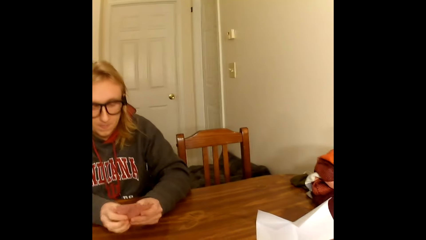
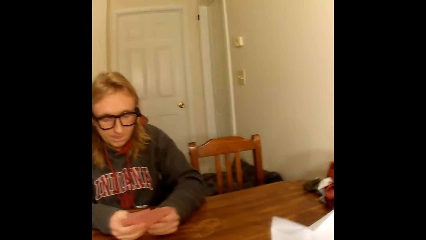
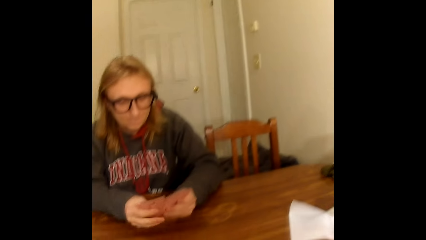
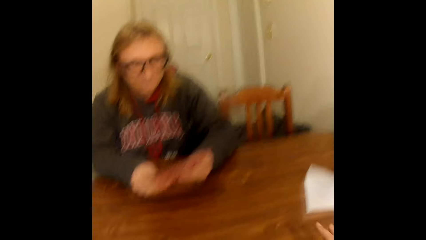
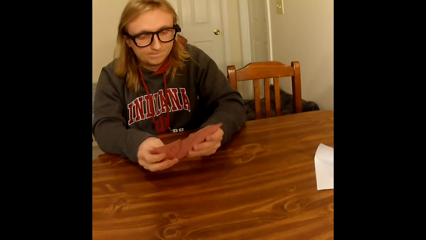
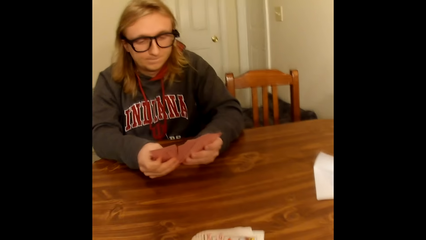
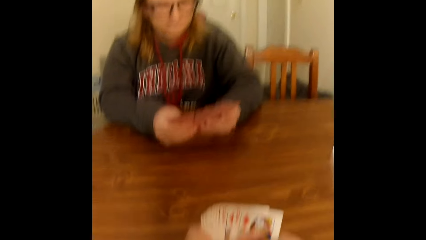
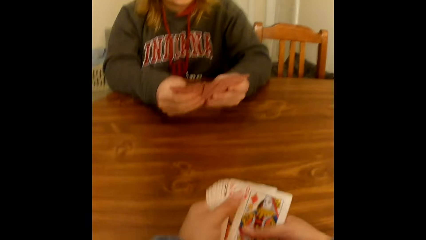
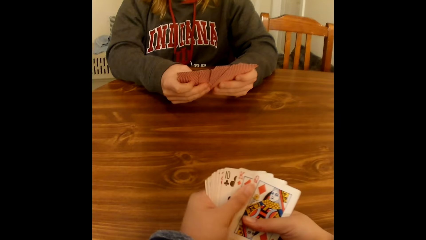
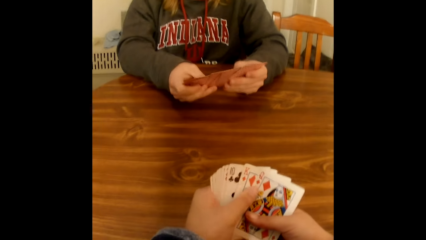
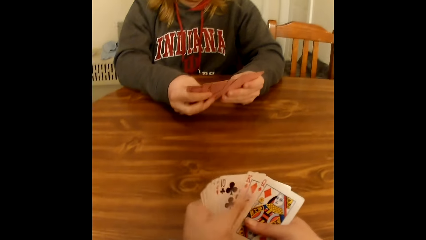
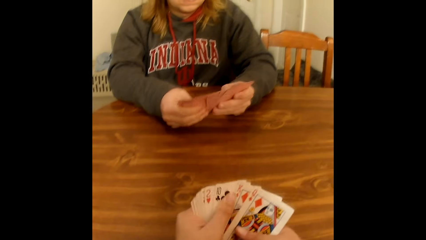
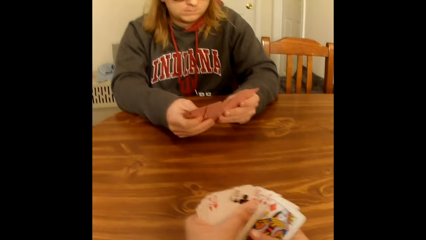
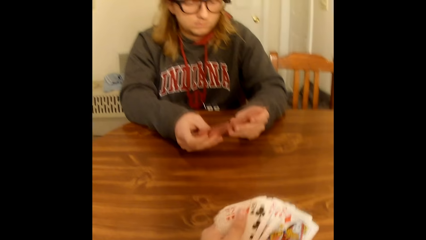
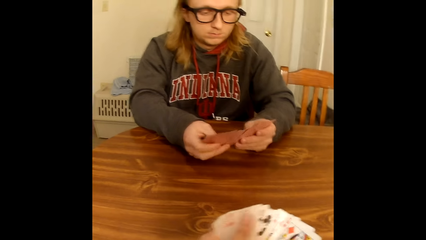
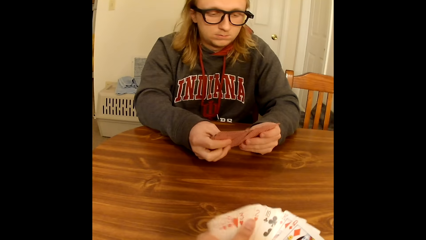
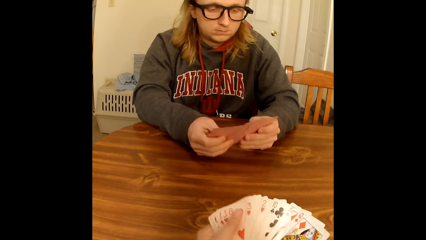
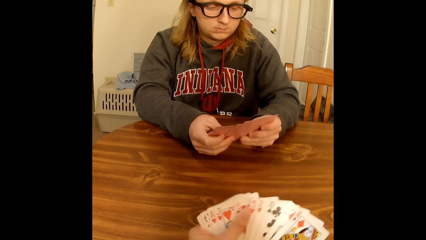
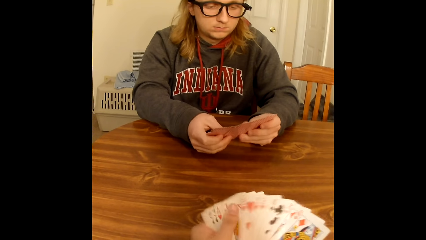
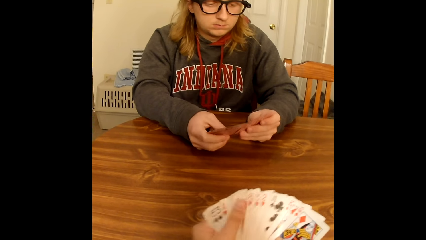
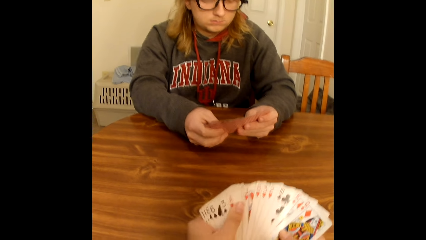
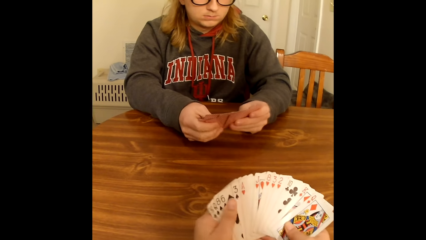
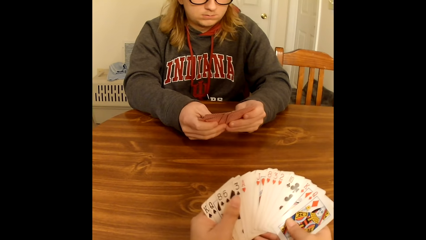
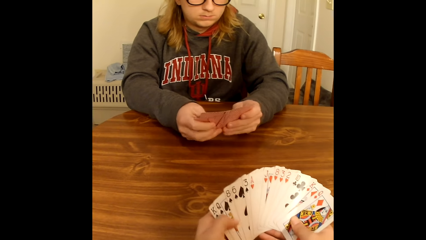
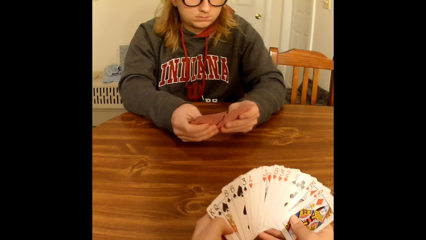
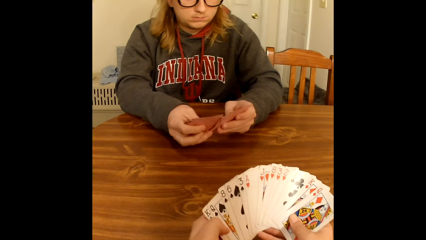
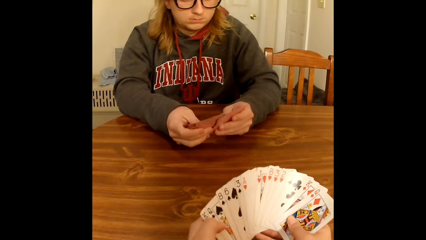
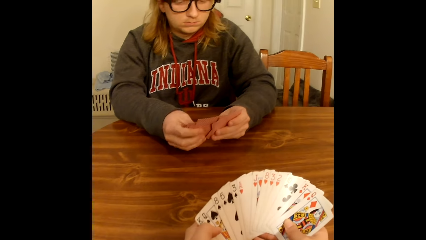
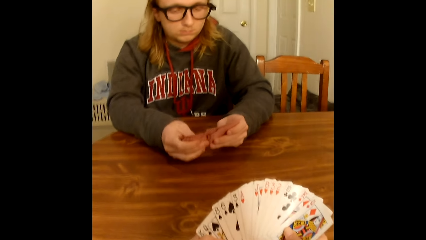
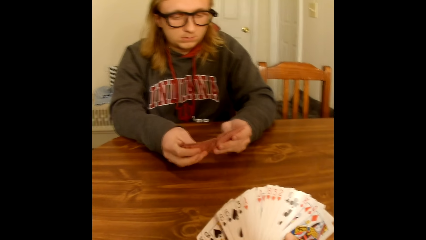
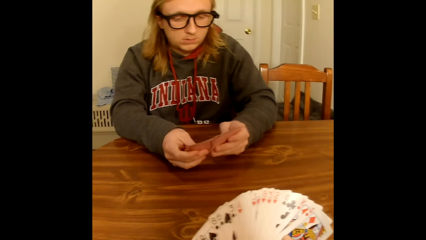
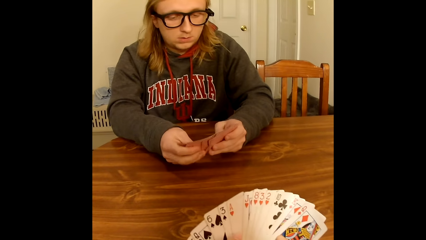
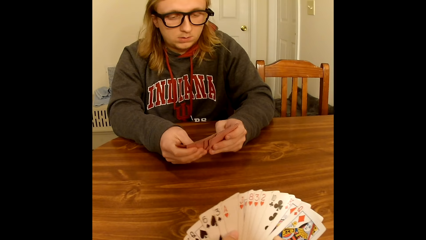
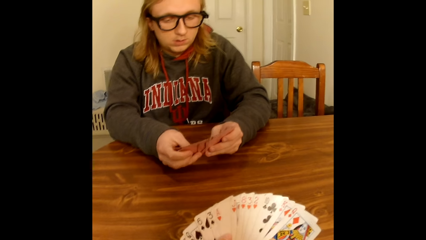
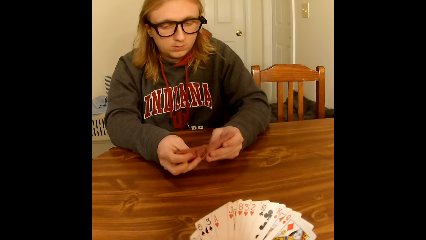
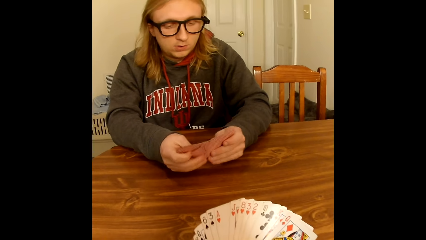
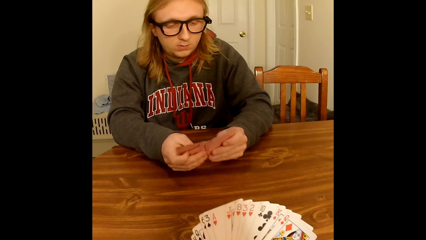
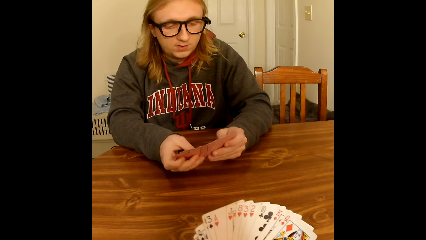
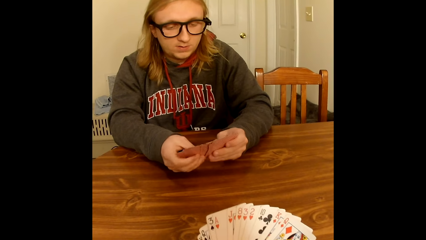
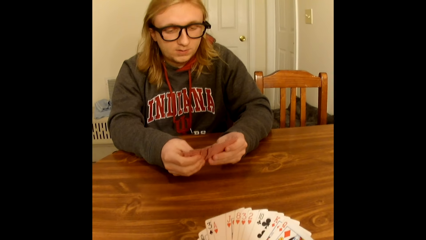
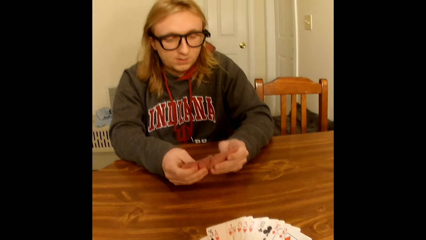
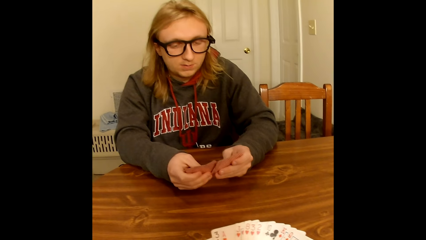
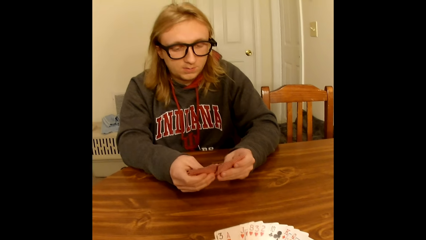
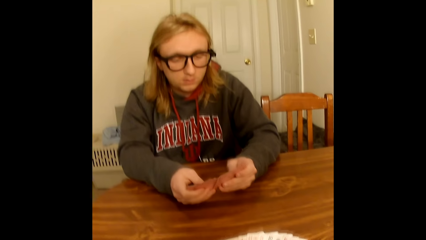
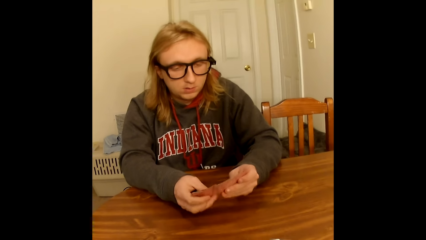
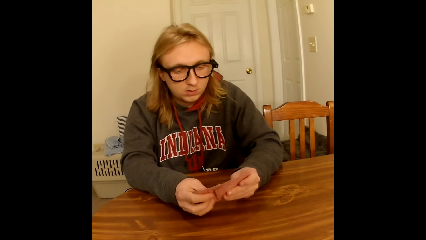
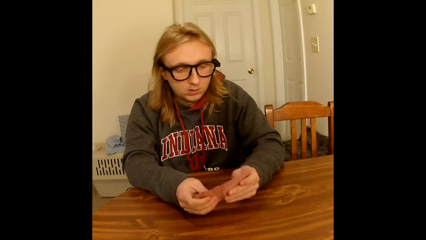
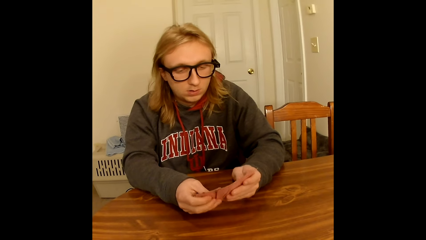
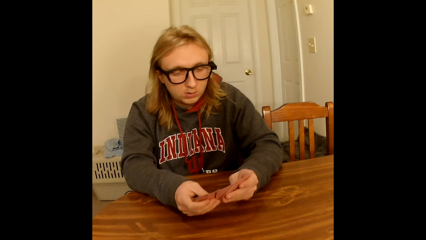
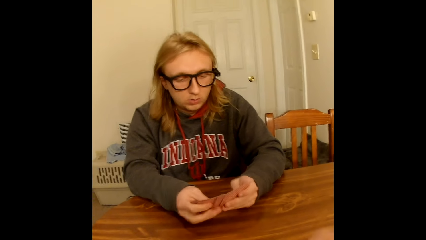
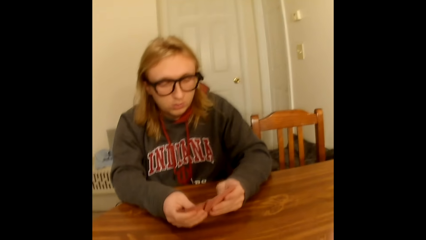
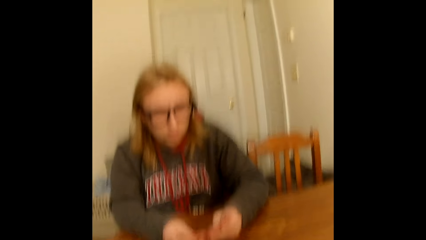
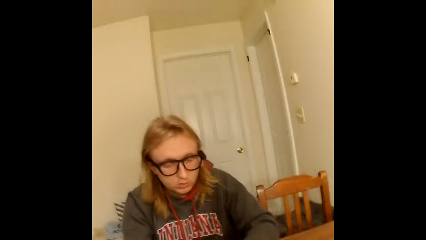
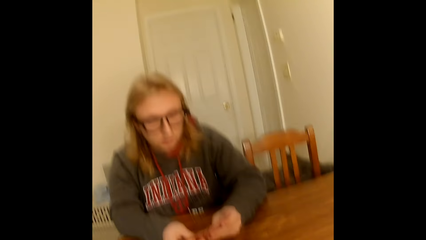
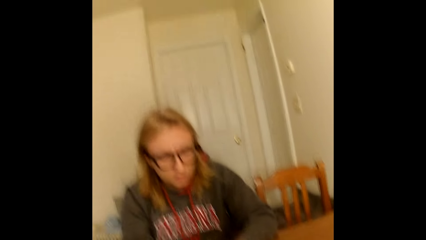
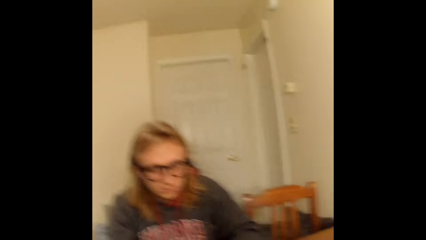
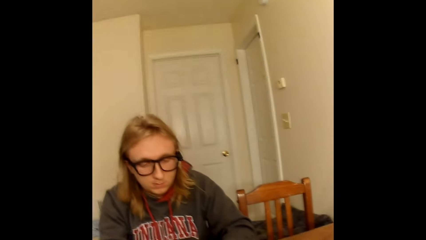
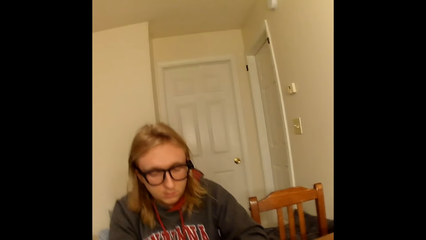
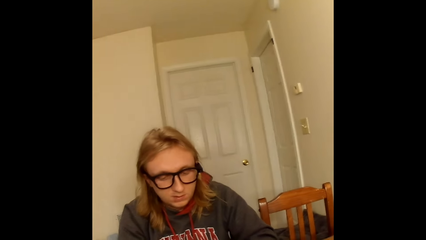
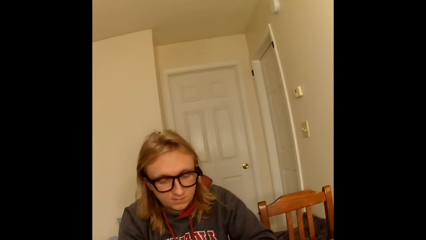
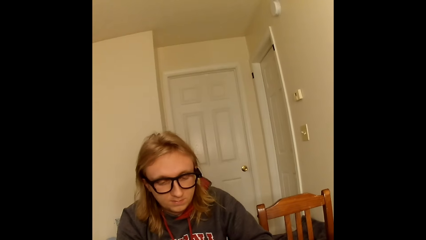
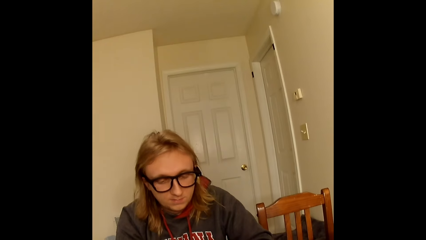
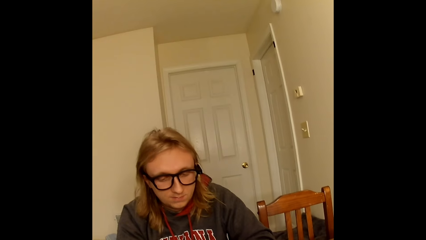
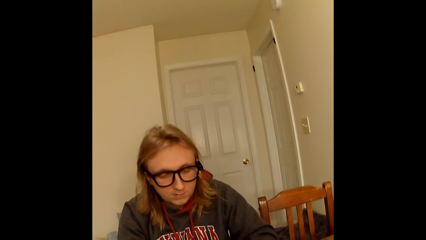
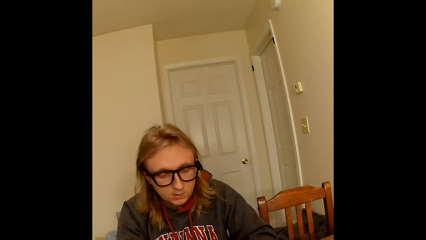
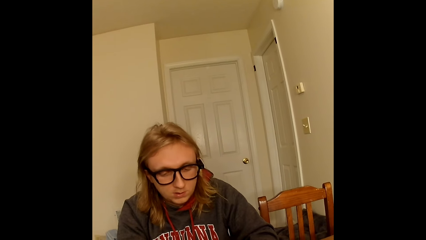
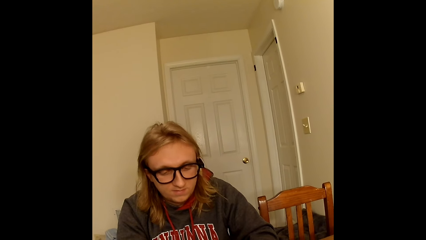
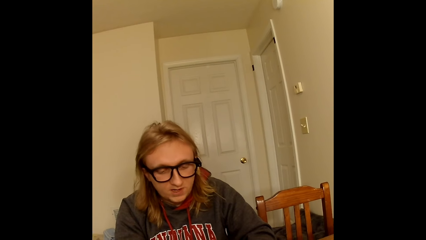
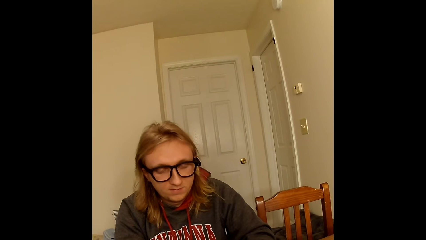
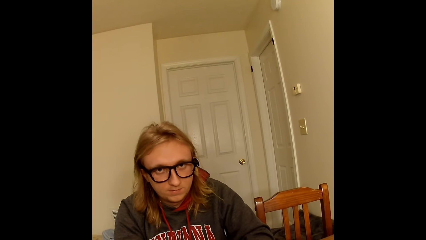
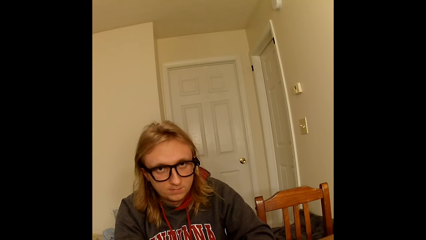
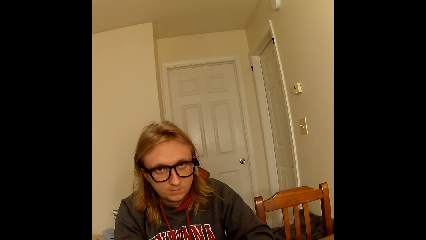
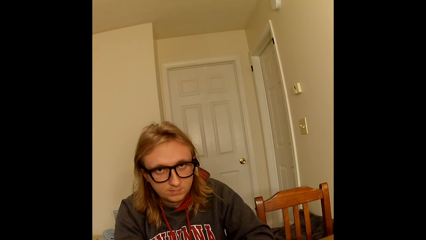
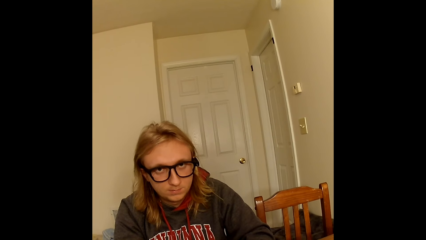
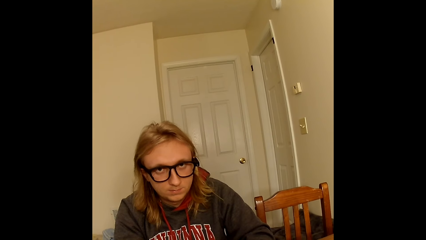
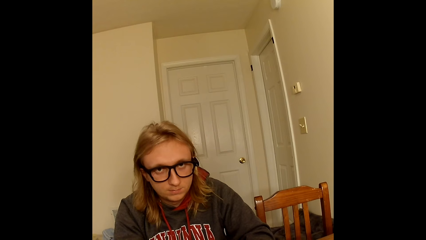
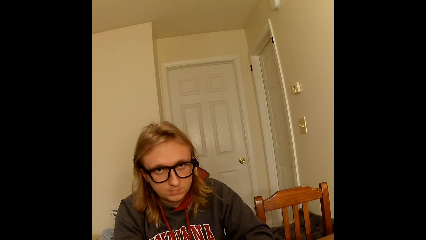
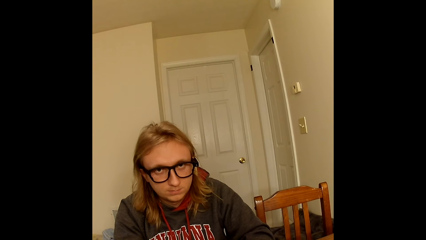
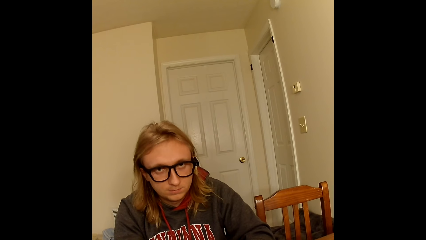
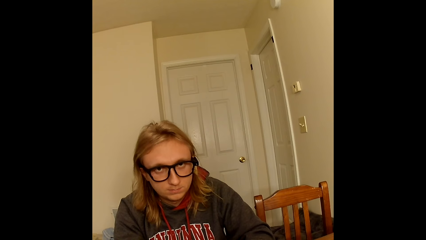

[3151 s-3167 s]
A person arranges the cards. The camera wearer spreads the cards face up in both hands. She arranges the cards. The person stares at the camera wearer.
